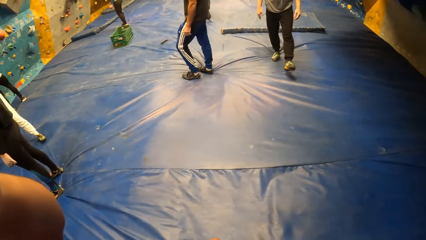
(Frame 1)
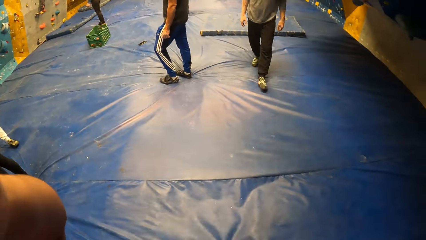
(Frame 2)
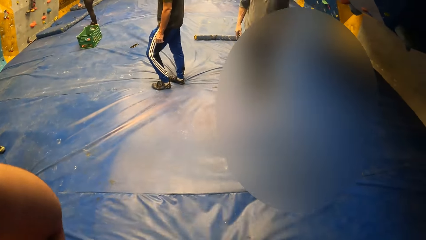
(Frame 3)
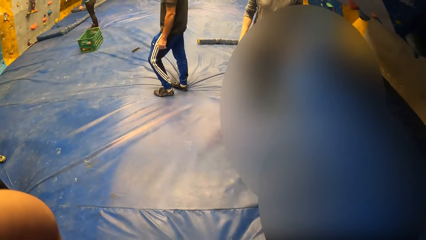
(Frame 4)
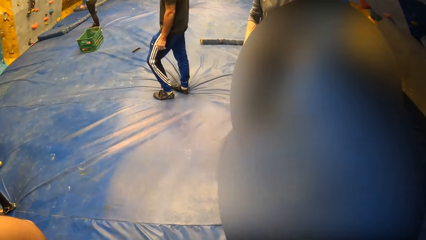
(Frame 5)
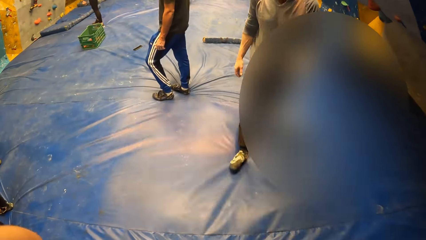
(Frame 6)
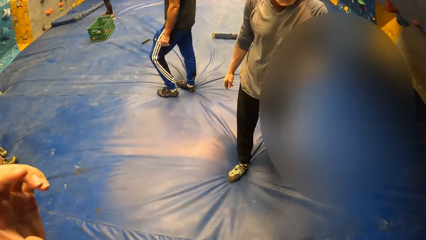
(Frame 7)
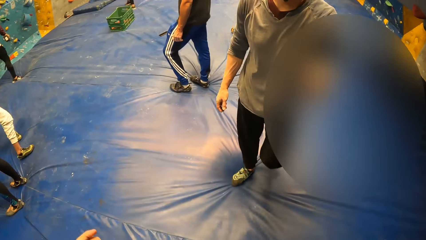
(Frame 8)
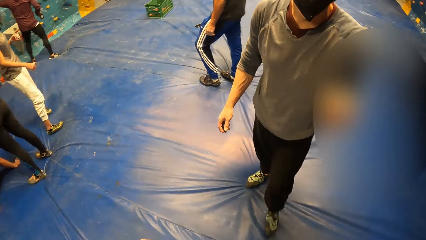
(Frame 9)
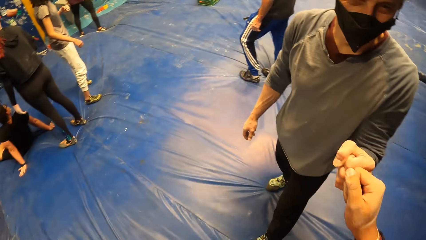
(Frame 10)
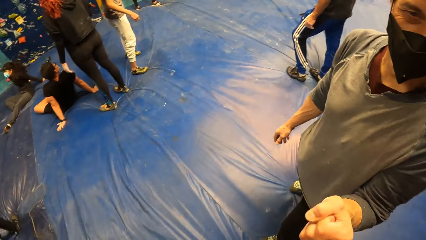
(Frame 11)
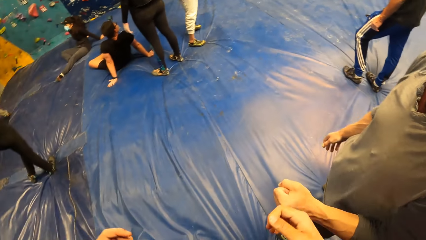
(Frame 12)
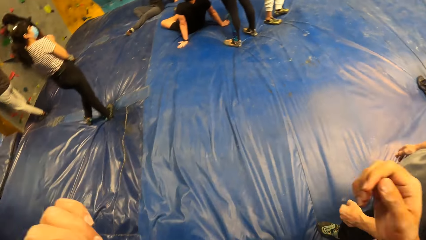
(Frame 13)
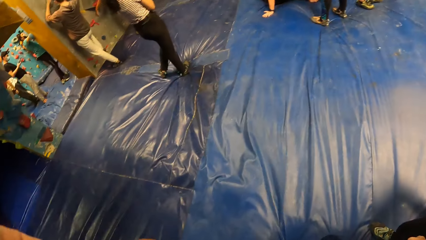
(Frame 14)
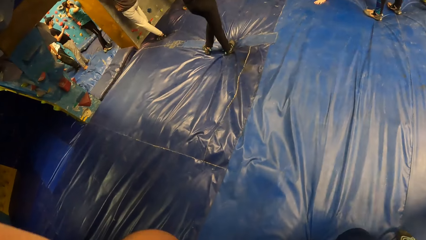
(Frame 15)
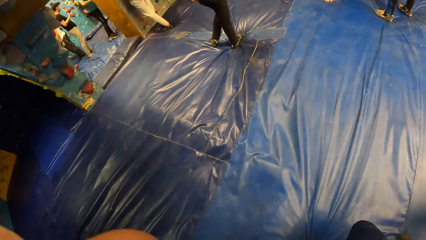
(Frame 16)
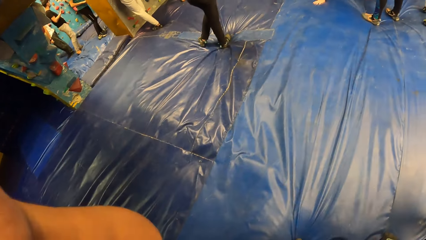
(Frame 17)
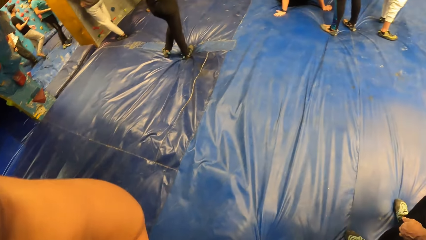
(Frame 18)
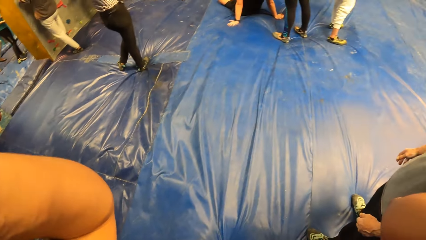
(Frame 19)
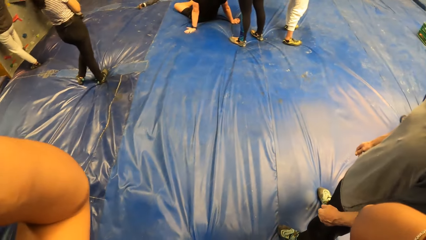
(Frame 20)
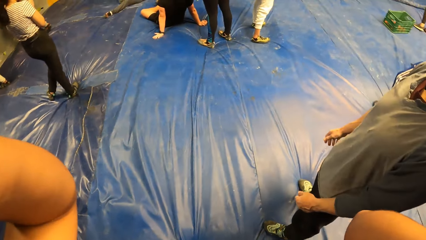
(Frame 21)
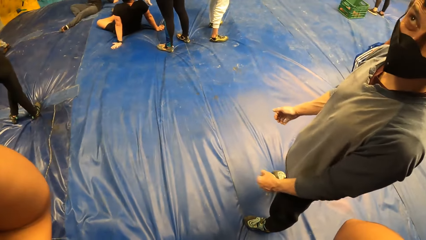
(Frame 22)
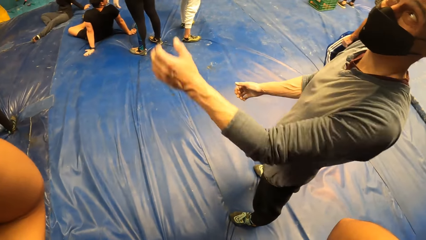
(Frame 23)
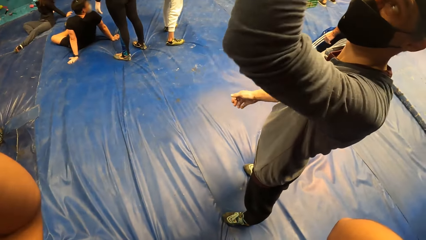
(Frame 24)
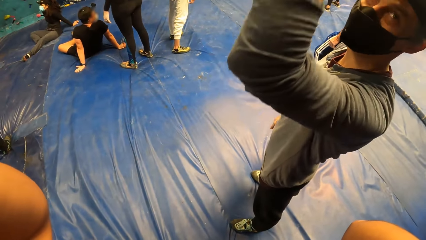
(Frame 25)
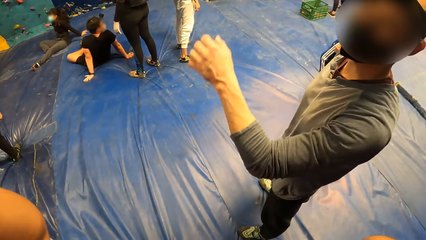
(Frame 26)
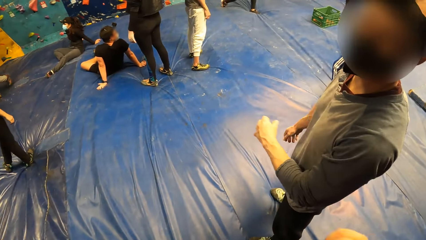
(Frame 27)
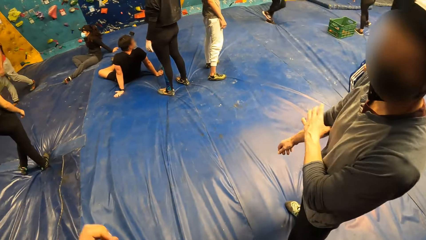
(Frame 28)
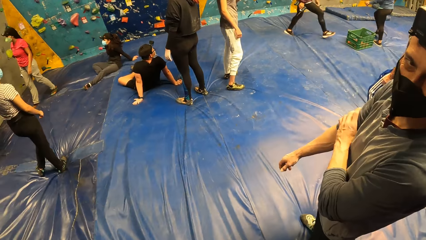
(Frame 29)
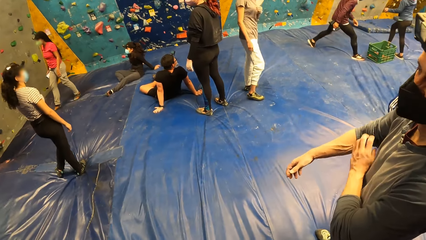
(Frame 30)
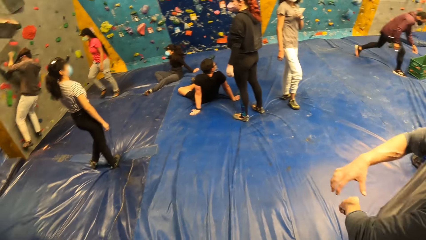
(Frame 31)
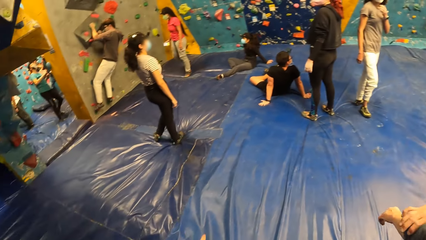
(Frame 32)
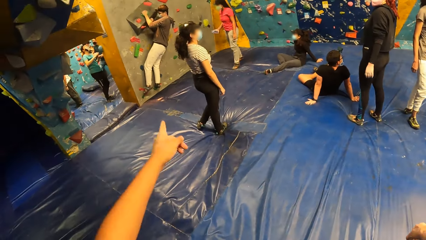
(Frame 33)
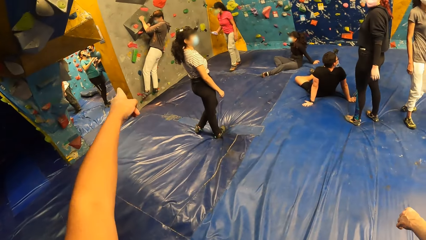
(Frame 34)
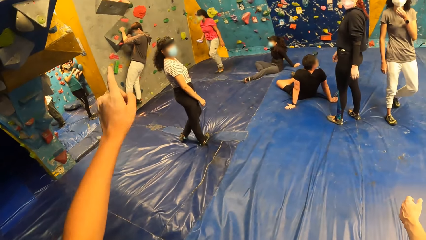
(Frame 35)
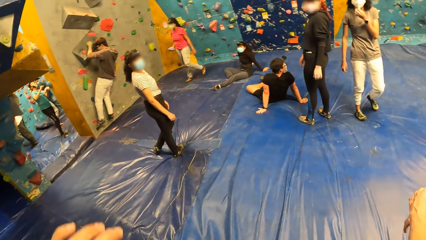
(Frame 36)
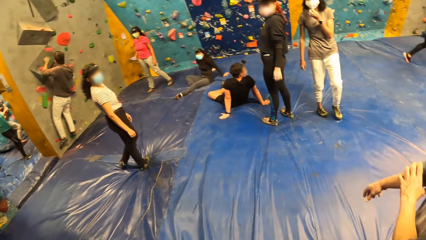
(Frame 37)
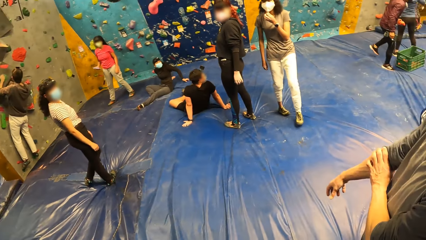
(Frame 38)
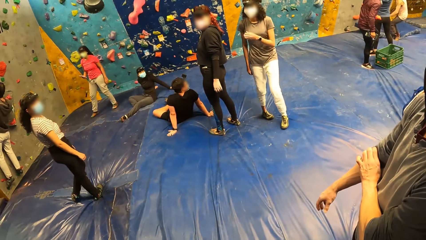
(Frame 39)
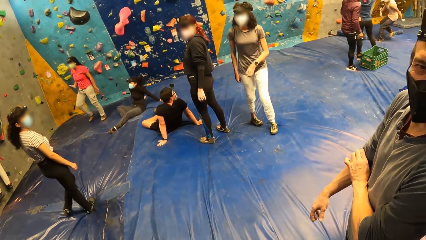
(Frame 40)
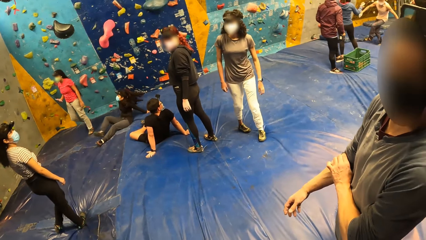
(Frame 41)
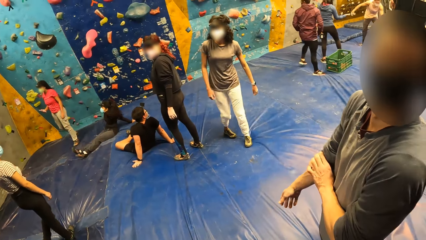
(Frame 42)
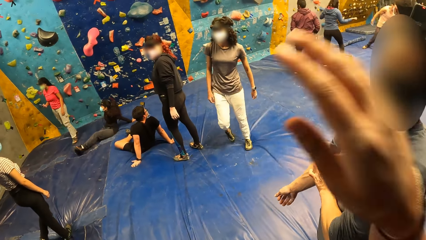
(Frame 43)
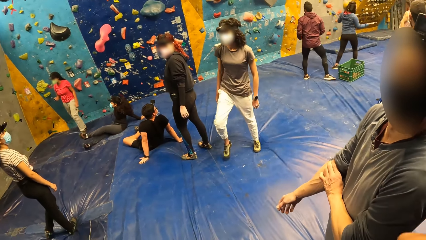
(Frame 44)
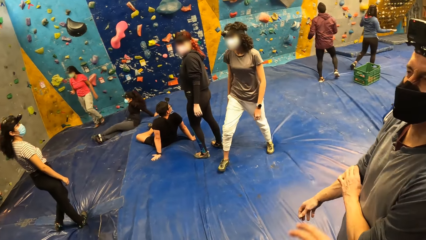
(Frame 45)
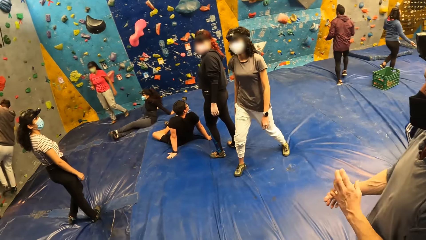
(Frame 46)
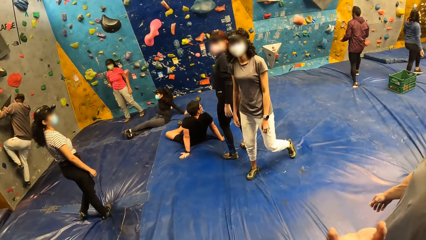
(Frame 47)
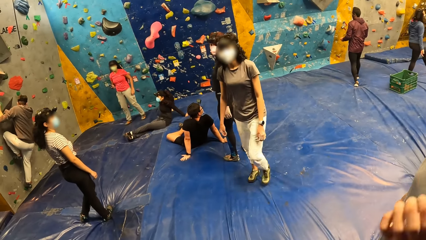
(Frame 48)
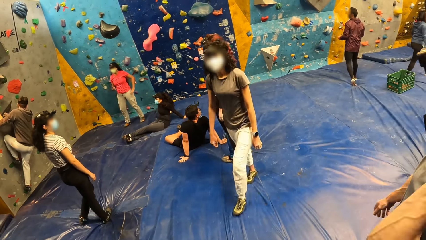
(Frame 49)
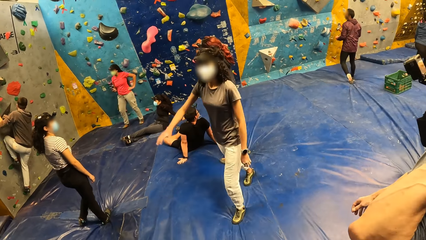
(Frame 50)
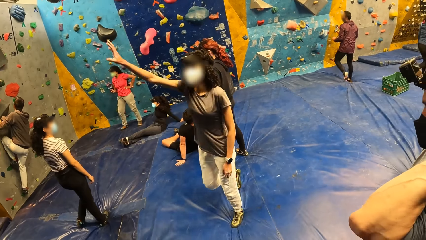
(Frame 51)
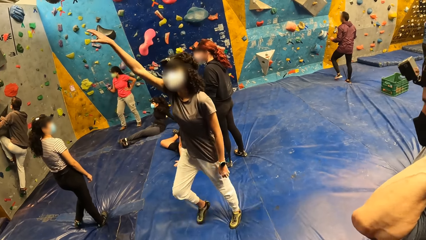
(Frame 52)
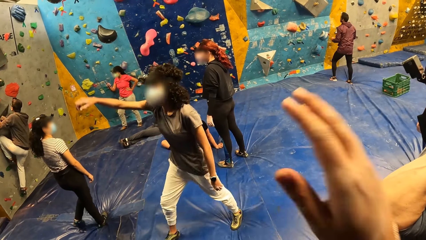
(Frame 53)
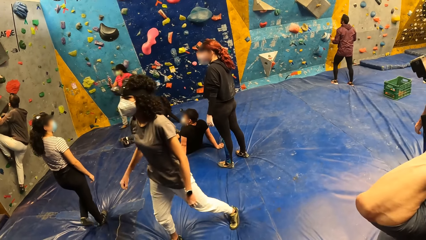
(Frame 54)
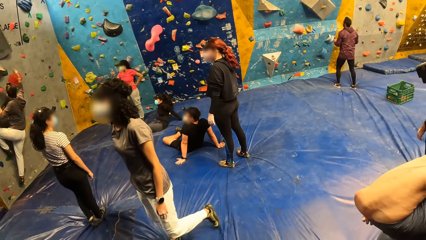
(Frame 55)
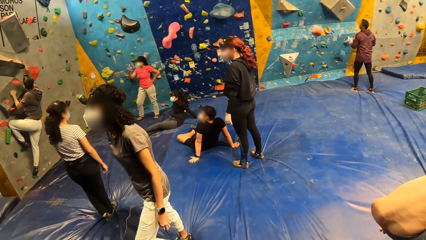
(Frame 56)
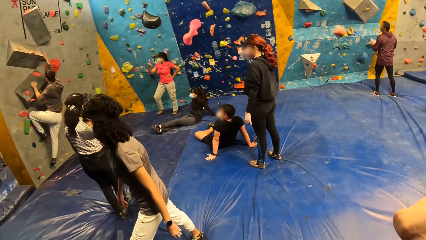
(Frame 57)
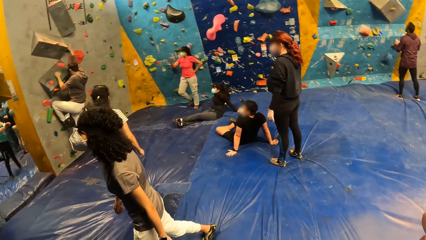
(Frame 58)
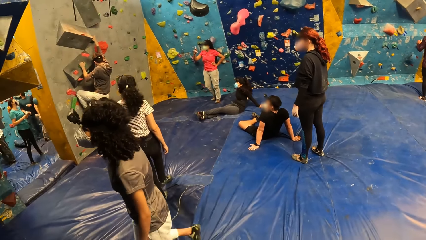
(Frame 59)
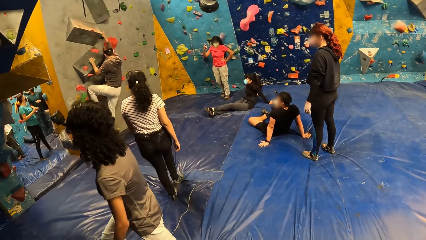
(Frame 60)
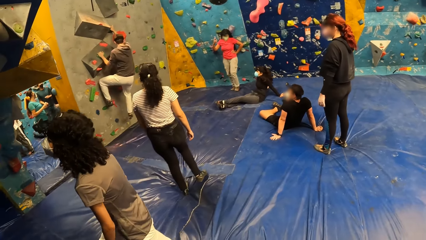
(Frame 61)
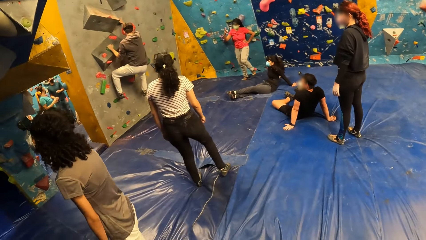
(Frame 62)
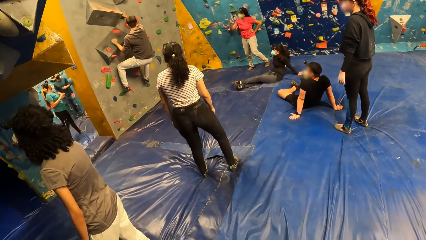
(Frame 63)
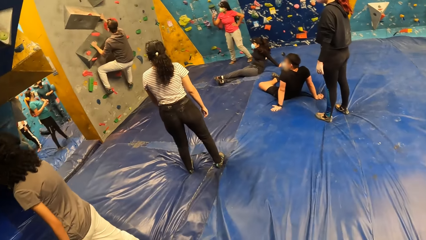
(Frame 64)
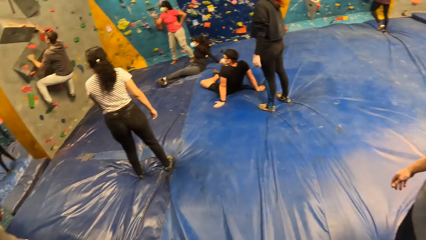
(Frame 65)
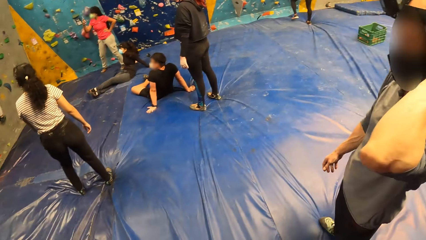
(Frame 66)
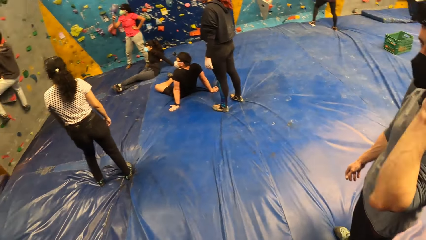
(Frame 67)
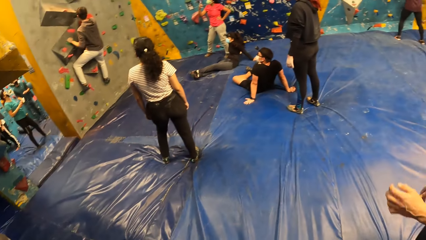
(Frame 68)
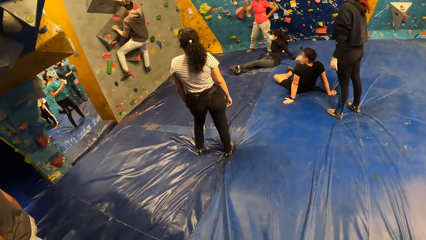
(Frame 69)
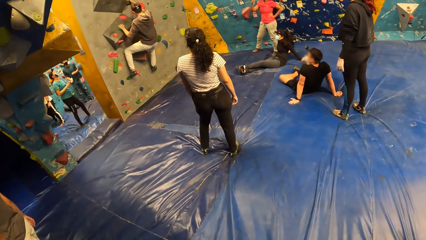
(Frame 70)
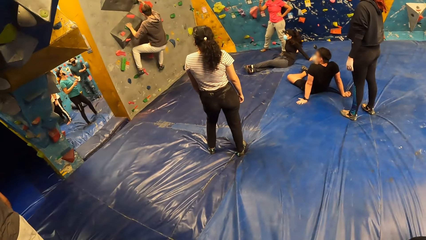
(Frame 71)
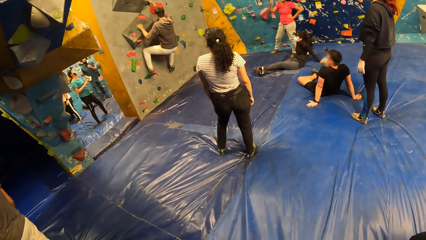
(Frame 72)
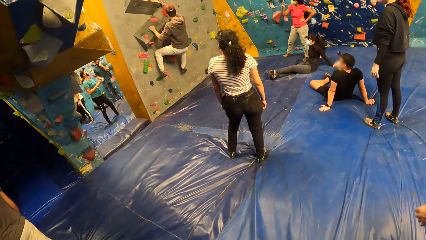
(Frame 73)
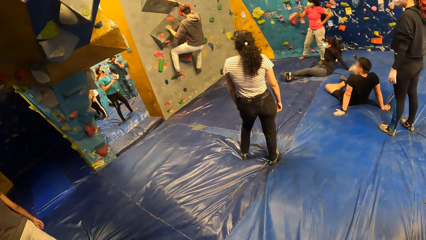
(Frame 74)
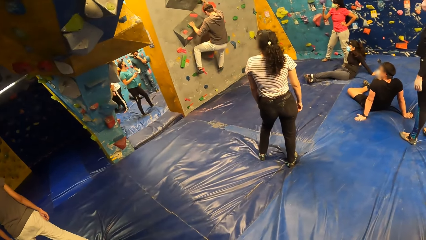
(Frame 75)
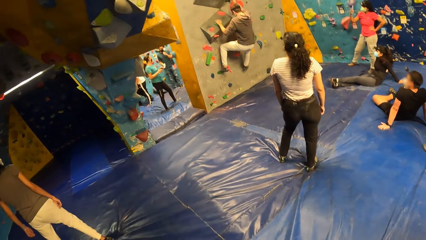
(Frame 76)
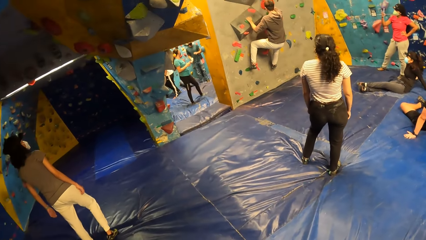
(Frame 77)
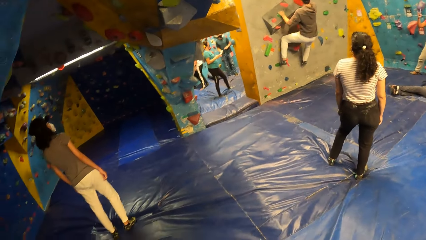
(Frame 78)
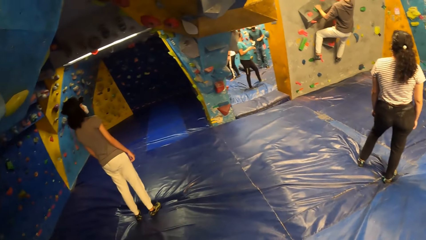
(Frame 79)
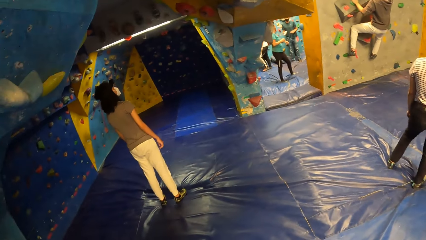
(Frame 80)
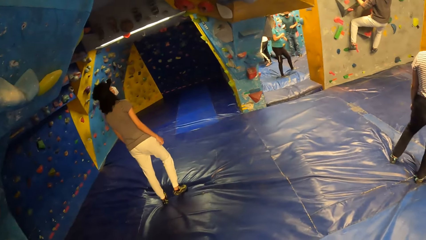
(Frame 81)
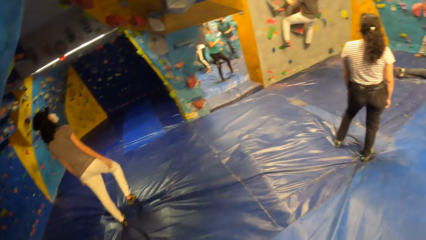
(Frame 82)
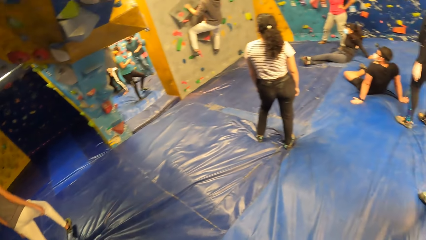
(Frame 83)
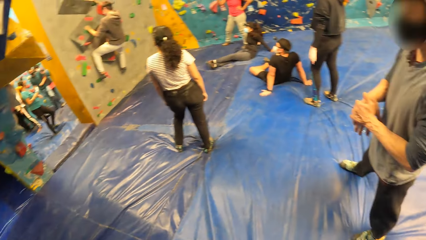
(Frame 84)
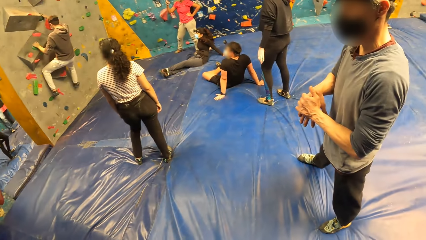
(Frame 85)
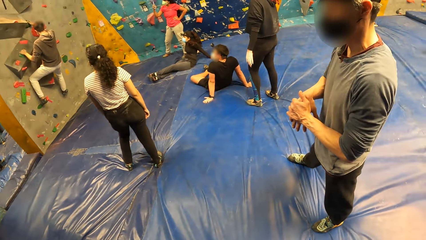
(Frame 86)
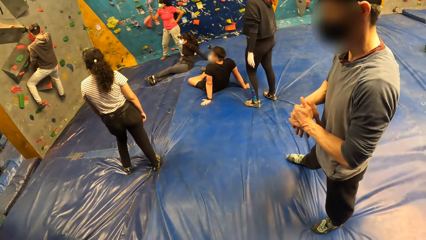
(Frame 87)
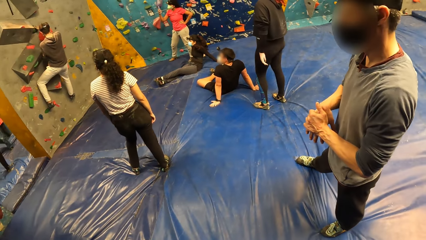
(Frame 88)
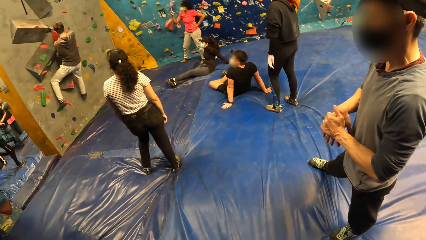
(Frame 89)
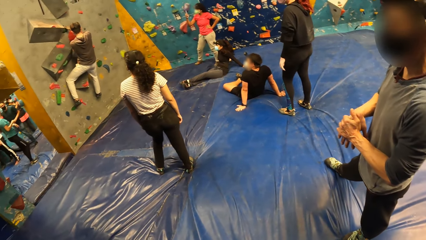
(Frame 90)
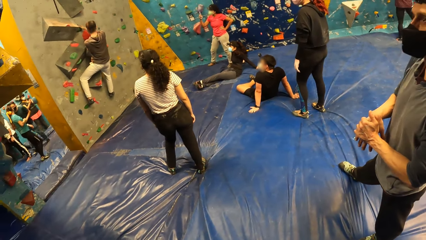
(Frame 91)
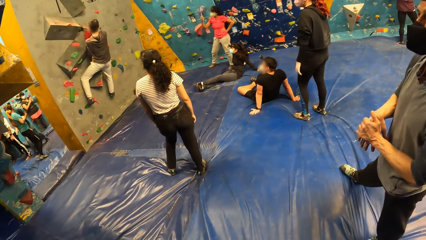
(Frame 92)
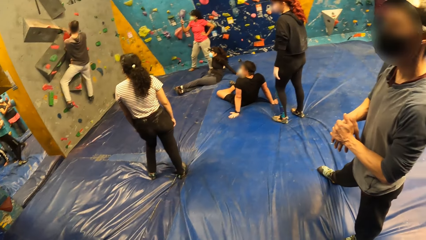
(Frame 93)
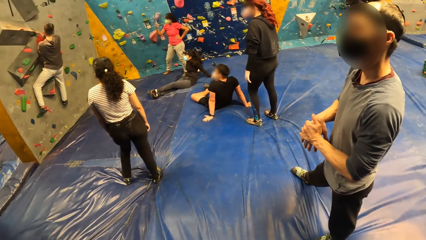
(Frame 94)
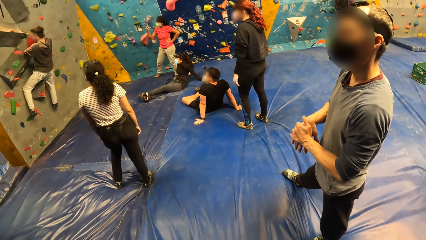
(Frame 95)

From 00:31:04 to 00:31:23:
The camera wearer greets a man. They look around in the room. The man lifts a hand and straightens a cloth. Another man climbs the bouldering wall with his hands. The camera wearer points on a mountain rock, converses with the first man, and lifts a hand. A woman lifts a hand. The camera wearer lifts a hand. They look around in the room. A third man climbs on a mountain rock. The first man scratches the neck. The camera wearer looks around in the room.
